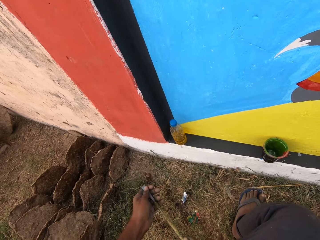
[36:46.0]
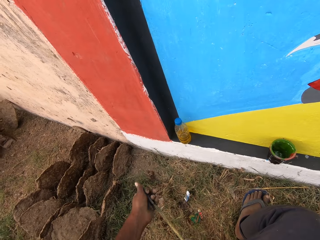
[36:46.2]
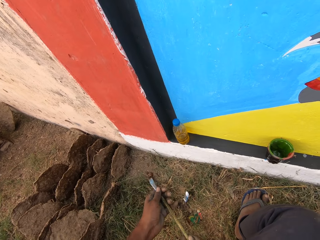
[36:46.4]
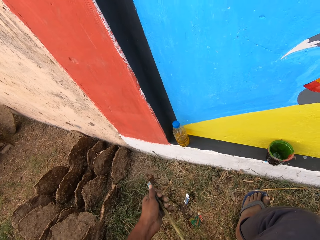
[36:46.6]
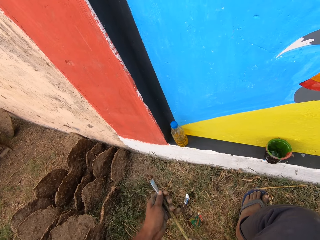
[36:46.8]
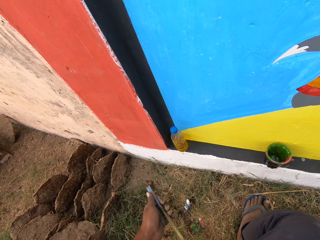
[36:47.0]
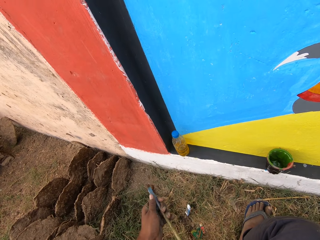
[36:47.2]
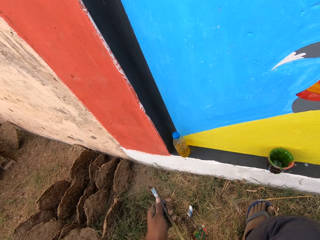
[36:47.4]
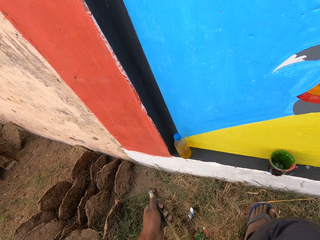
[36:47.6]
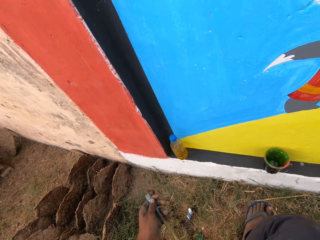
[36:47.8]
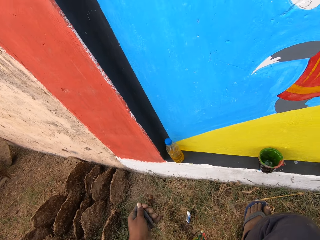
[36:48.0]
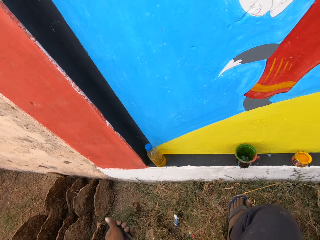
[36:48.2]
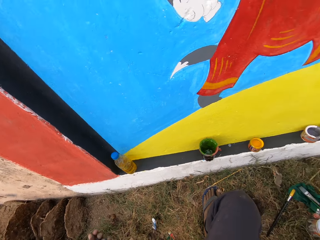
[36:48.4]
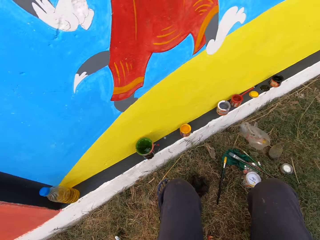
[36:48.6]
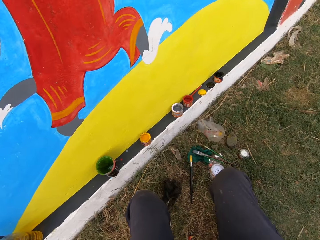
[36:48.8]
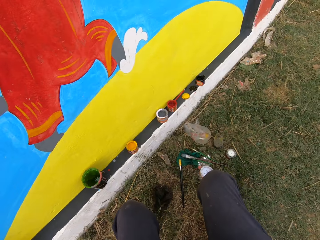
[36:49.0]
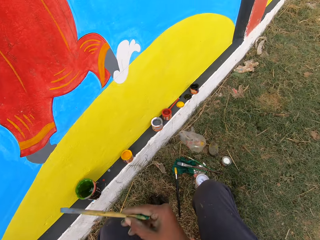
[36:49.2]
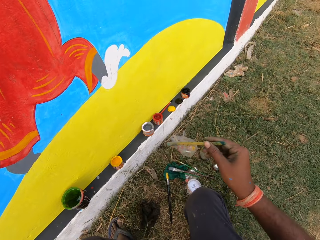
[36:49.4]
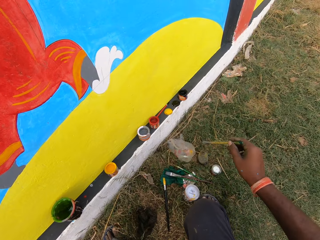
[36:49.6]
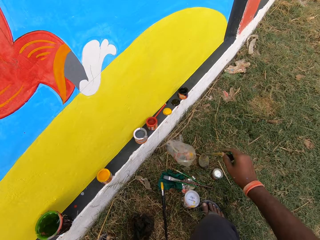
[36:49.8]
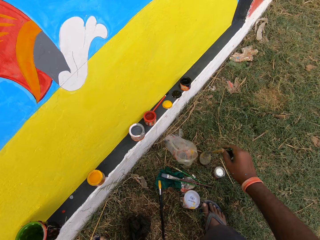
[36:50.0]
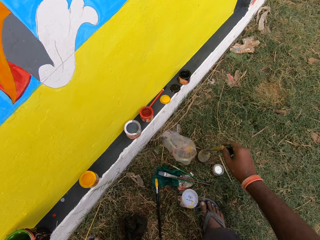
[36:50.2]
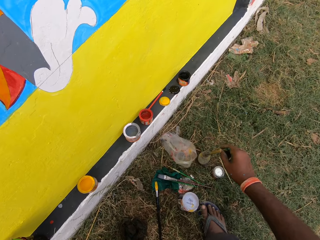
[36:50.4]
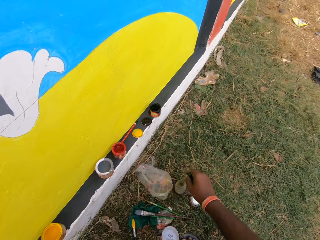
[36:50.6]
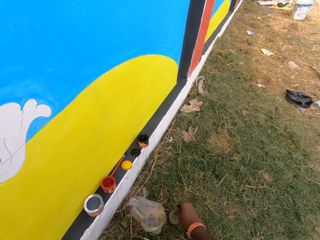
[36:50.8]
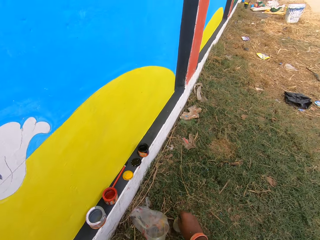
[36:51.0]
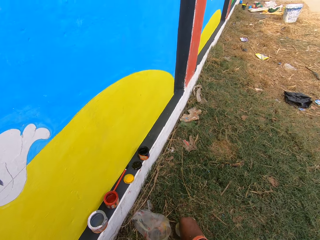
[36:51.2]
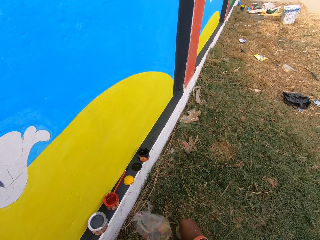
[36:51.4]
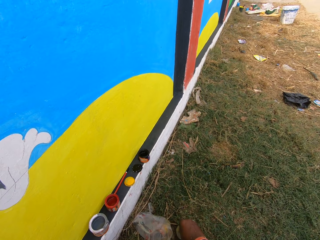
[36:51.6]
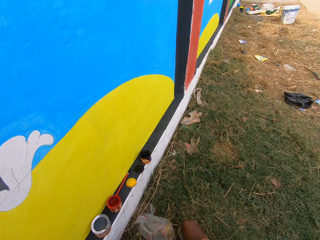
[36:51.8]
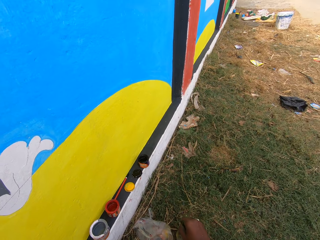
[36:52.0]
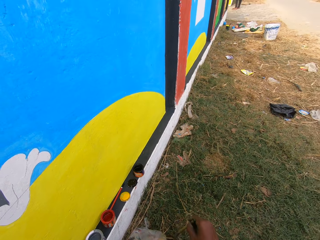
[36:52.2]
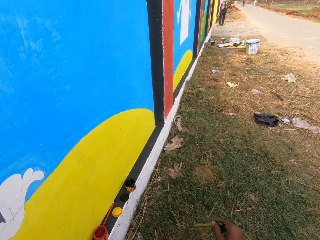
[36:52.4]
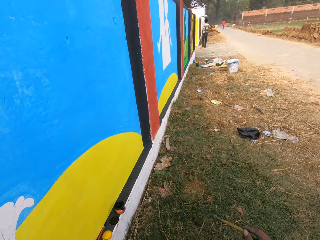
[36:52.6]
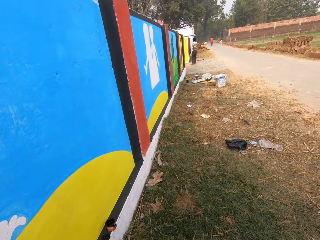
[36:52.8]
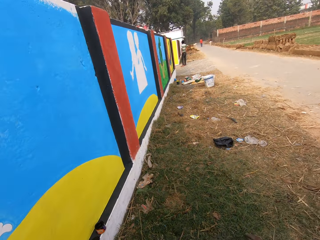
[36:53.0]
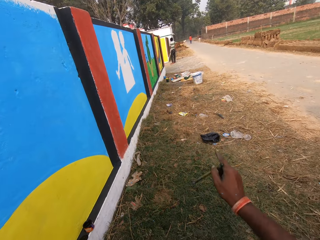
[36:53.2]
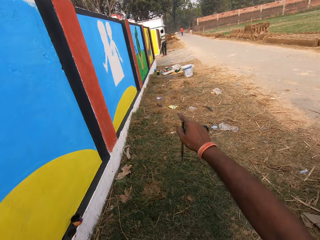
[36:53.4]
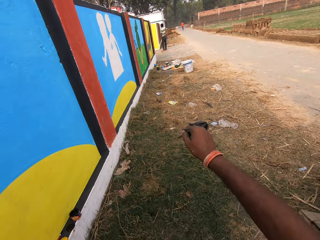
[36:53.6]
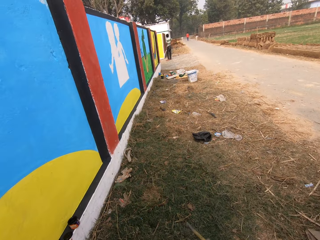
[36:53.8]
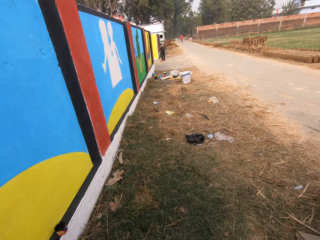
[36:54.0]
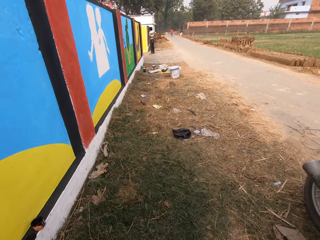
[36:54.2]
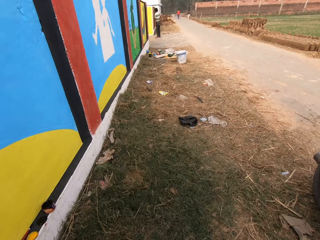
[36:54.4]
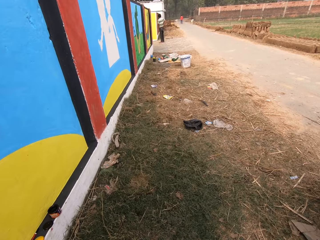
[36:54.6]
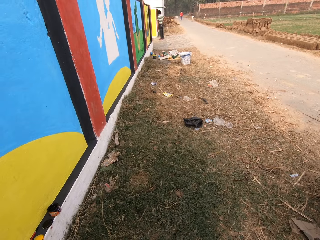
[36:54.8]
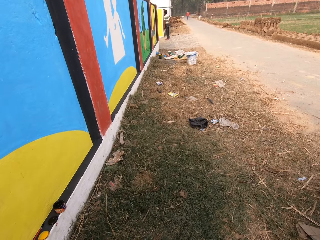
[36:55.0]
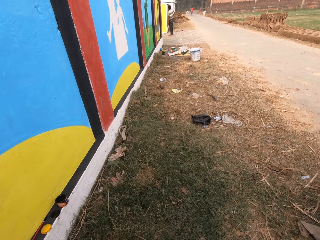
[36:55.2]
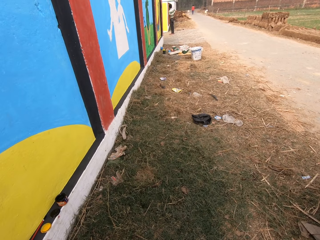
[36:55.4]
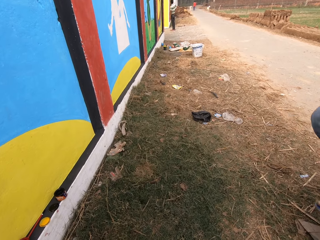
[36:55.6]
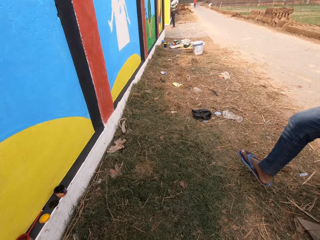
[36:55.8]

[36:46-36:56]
The camera wearer cleans the painting brush with his left hand. He dips the brush into the can of water. He points at the road.

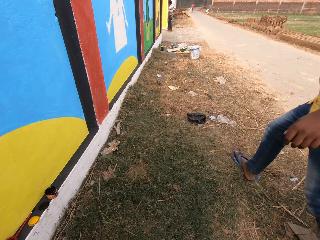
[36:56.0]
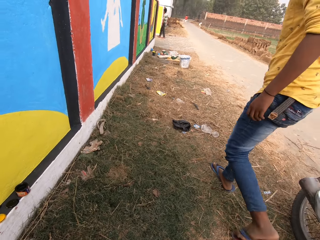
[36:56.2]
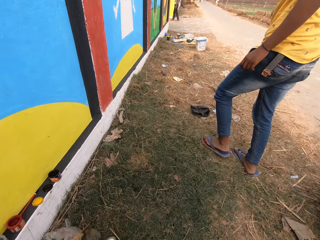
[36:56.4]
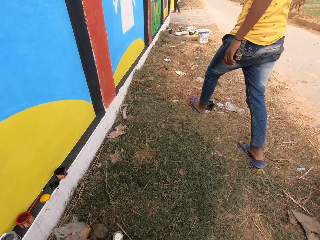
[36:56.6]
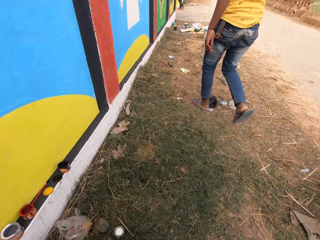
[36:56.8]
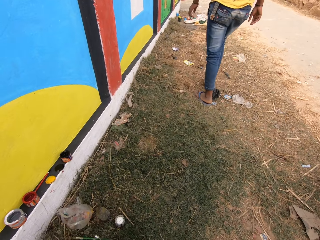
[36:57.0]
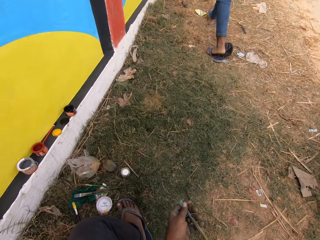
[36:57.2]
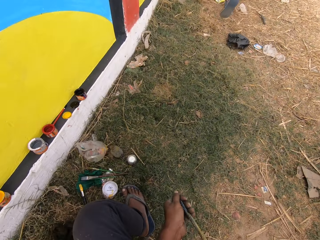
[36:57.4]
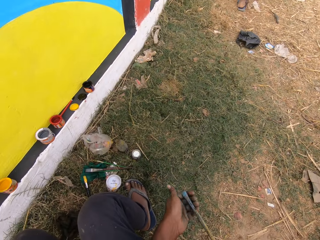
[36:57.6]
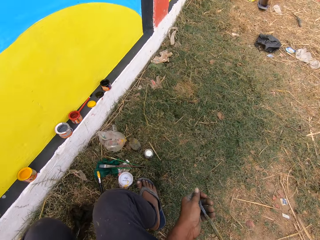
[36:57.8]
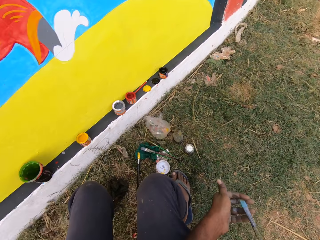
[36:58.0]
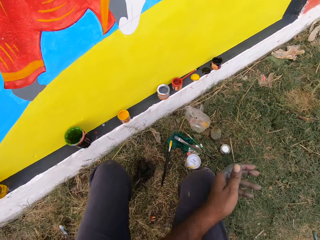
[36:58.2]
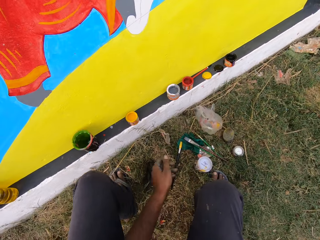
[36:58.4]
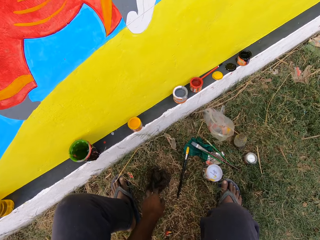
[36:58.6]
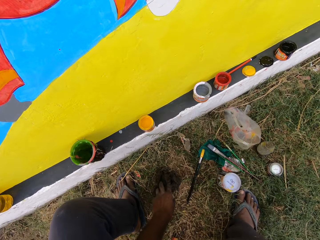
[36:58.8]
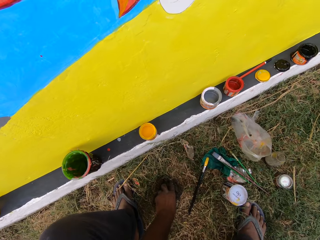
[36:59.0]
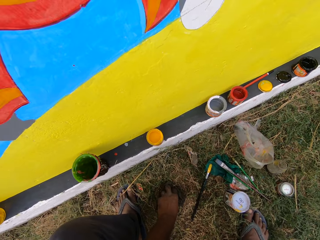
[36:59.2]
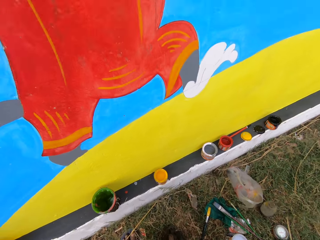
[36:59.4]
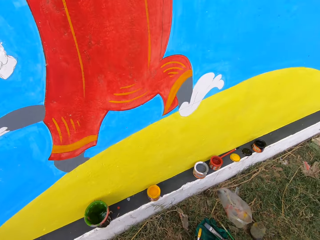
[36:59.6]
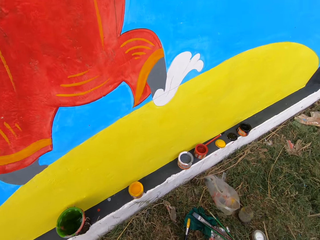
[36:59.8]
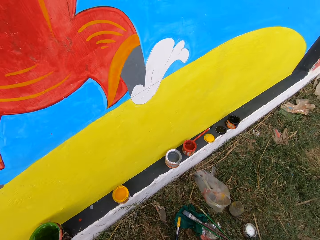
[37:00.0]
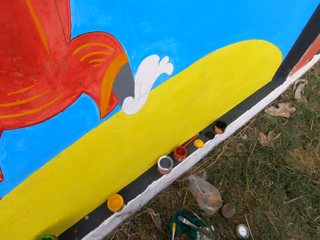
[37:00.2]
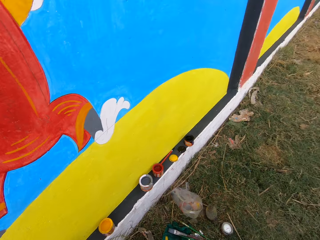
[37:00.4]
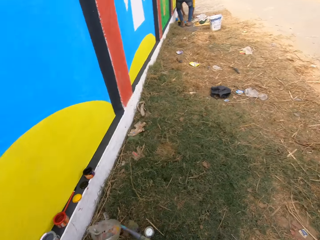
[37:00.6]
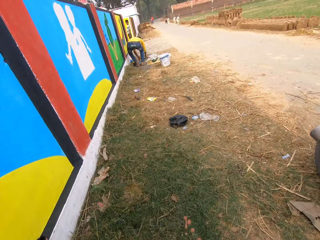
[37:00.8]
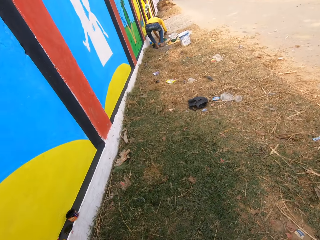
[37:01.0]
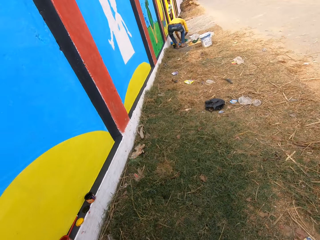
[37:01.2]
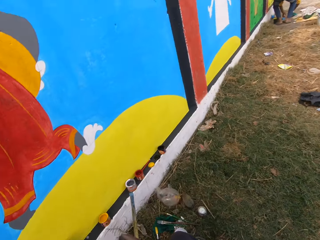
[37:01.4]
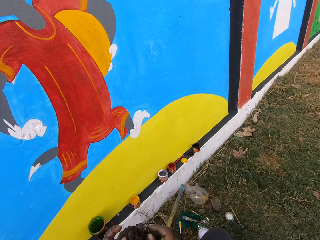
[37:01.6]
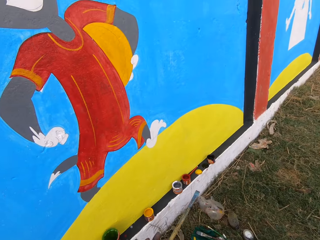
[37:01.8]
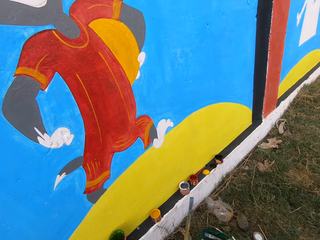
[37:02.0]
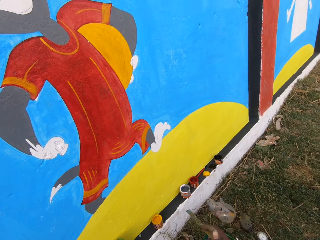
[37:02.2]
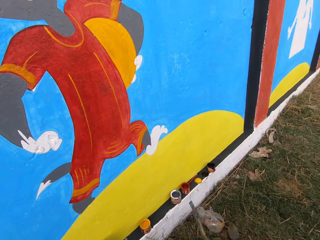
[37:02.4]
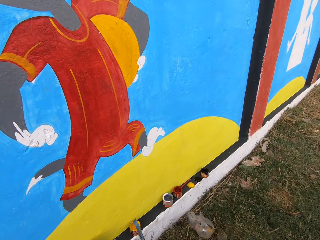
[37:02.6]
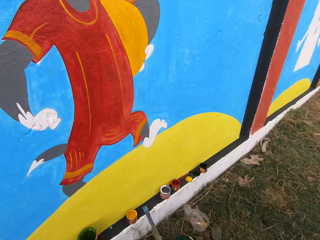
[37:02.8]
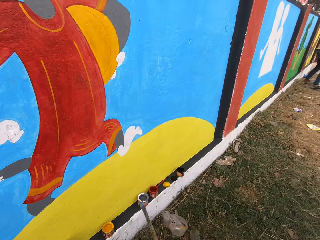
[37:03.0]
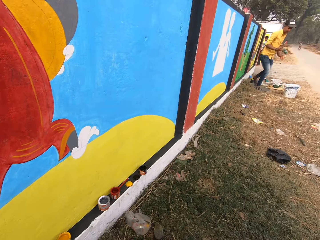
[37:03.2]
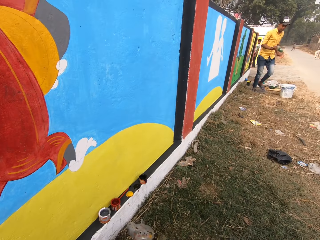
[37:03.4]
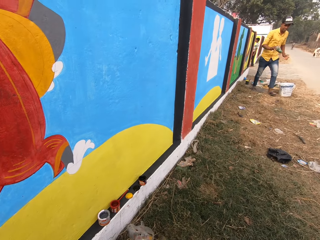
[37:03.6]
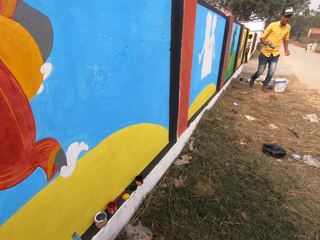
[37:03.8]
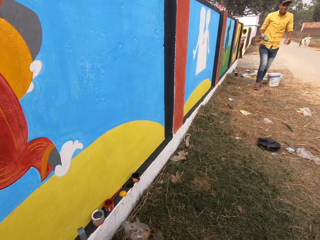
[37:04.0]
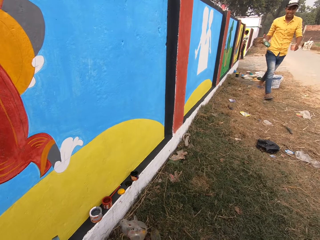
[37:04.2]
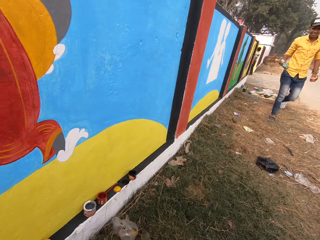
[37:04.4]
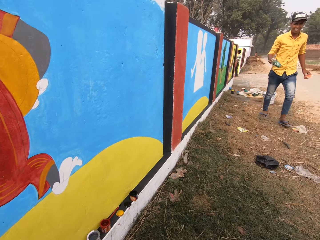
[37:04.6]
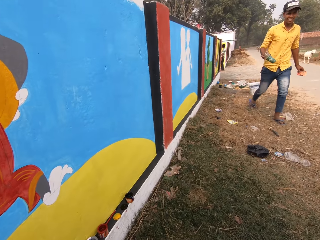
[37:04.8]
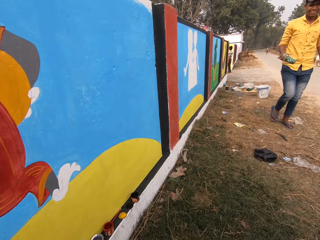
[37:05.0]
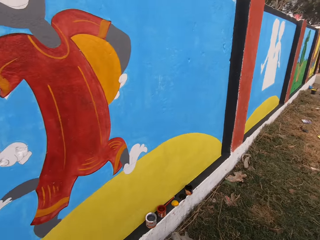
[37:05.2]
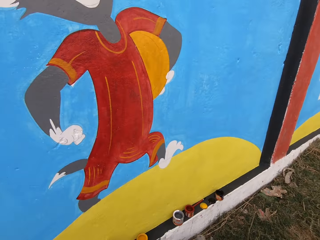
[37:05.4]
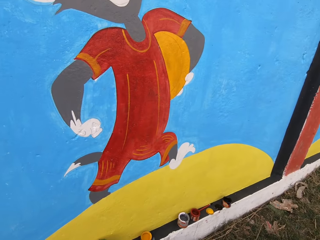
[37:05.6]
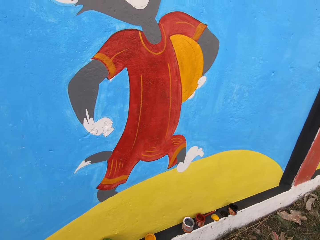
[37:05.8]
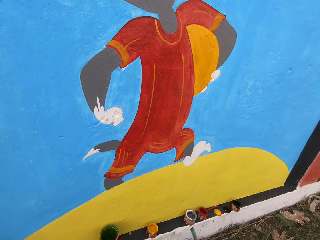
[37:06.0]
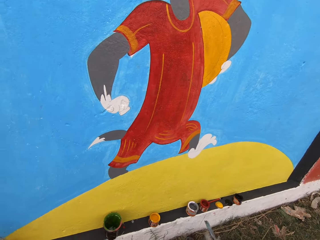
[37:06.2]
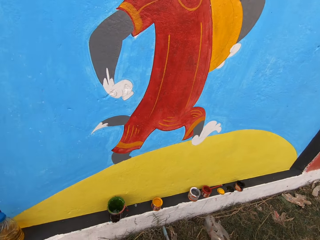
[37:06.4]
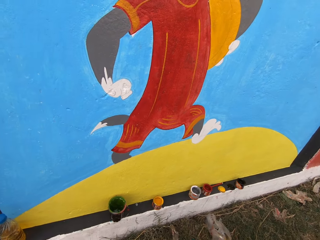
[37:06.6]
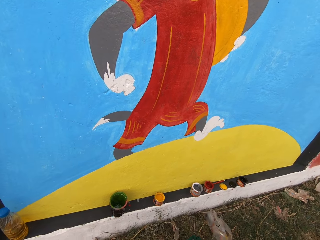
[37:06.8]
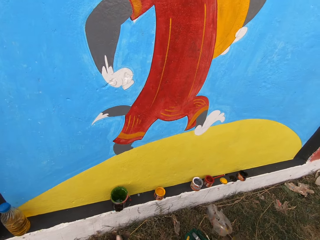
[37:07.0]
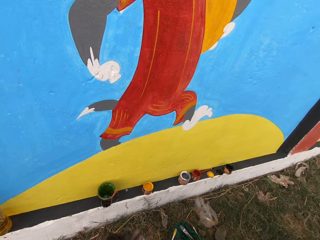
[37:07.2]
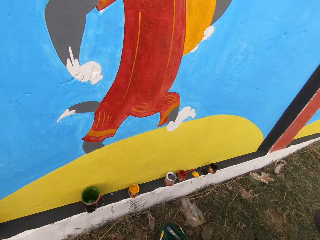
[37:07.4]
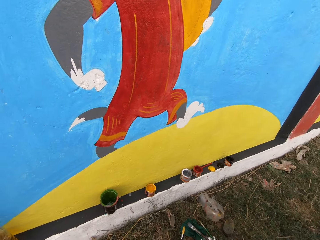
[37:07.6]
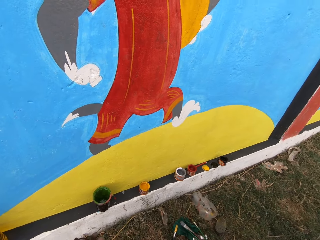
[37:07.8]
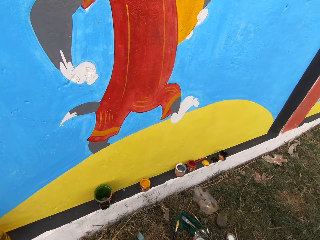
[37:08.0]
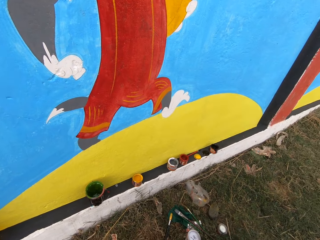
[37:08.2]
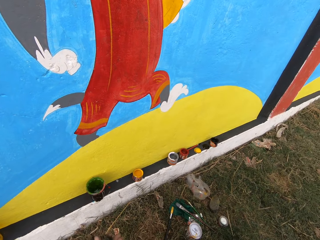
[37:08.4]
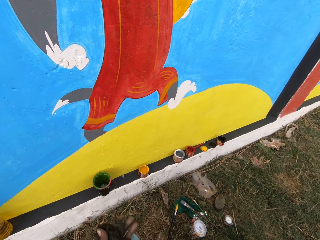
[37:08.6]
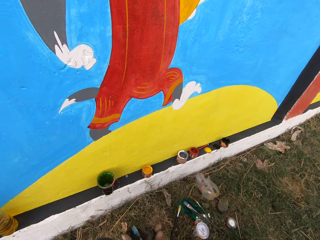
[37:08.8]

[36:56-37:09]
The camera wearer talks with a man. The man walks forward. The camera wearer cleans the painting brush with his left hand. He picks up a cloth from the ground with his left hand. He talks with the man. The man walks back.
